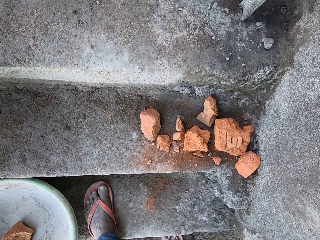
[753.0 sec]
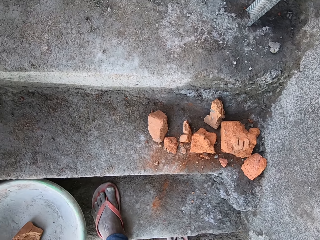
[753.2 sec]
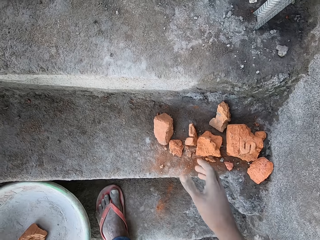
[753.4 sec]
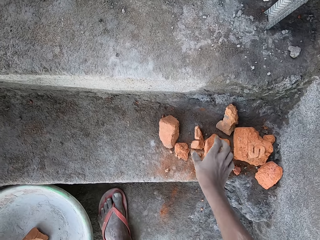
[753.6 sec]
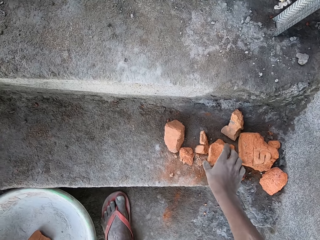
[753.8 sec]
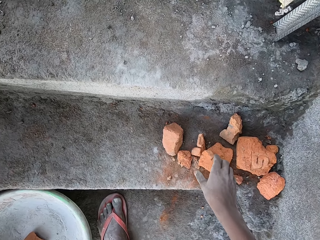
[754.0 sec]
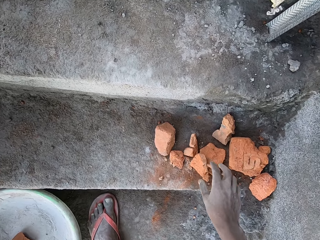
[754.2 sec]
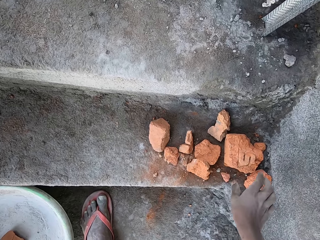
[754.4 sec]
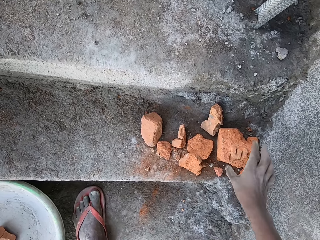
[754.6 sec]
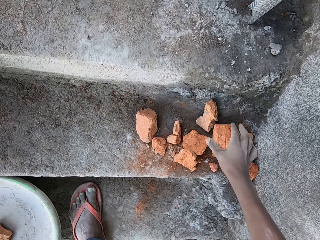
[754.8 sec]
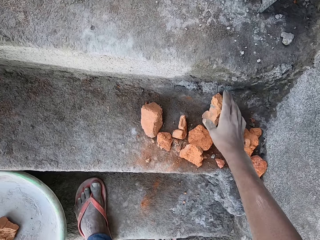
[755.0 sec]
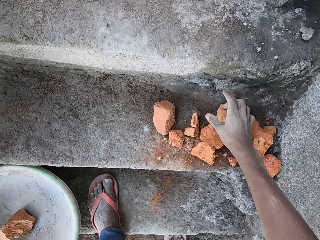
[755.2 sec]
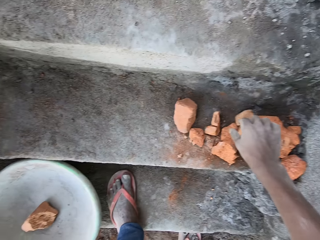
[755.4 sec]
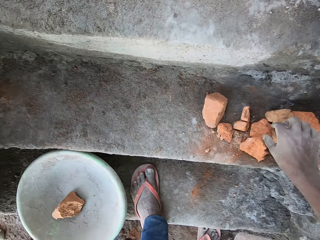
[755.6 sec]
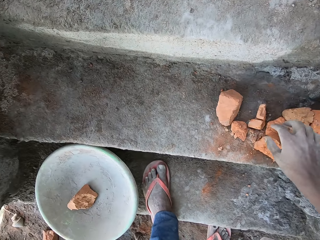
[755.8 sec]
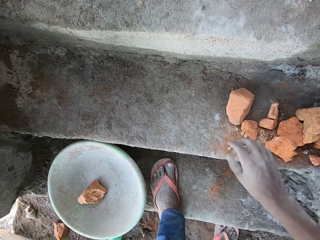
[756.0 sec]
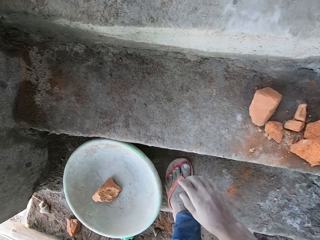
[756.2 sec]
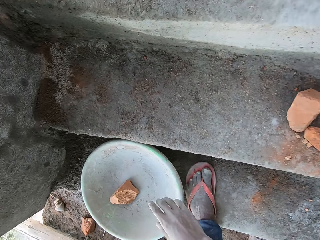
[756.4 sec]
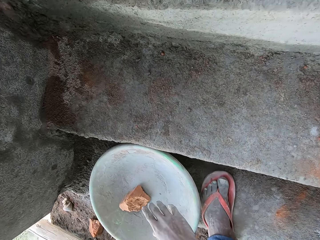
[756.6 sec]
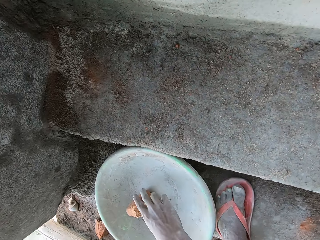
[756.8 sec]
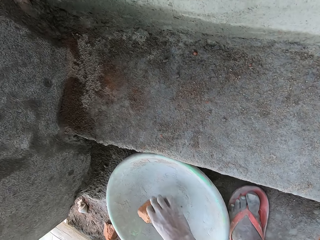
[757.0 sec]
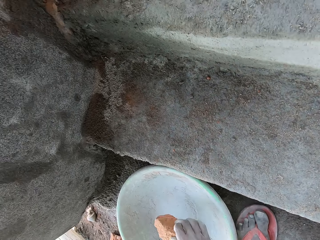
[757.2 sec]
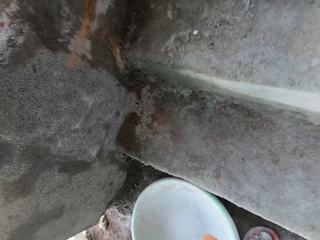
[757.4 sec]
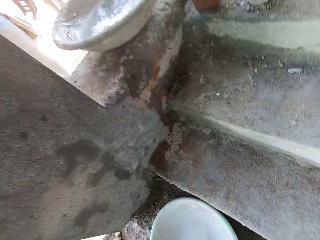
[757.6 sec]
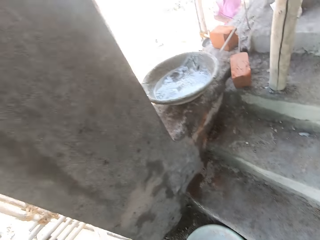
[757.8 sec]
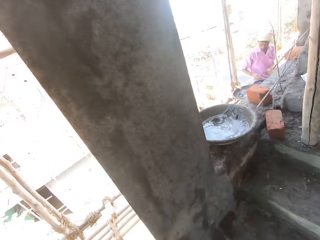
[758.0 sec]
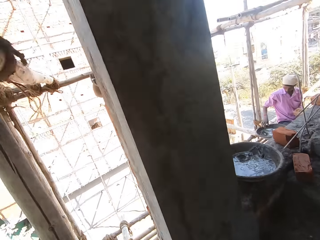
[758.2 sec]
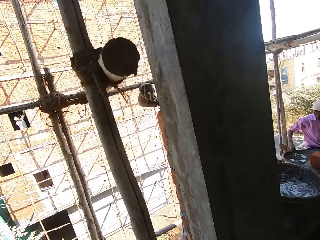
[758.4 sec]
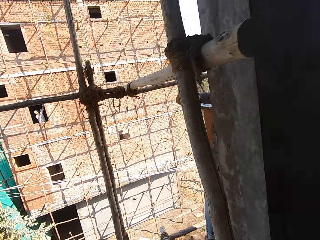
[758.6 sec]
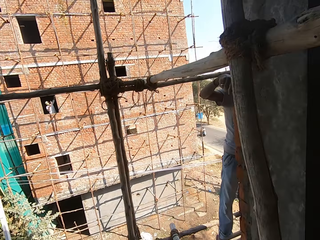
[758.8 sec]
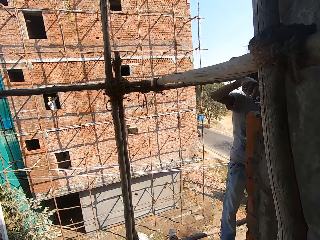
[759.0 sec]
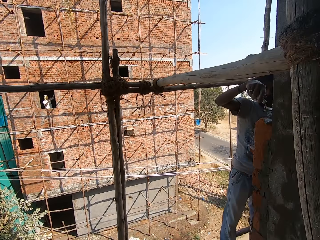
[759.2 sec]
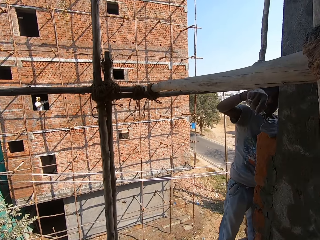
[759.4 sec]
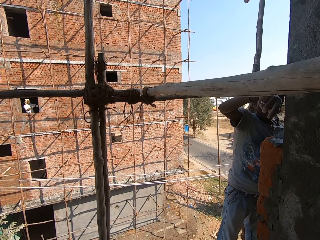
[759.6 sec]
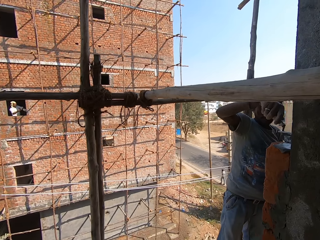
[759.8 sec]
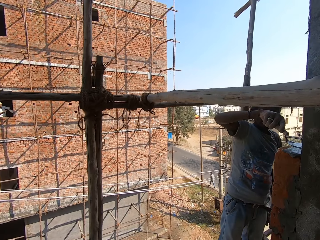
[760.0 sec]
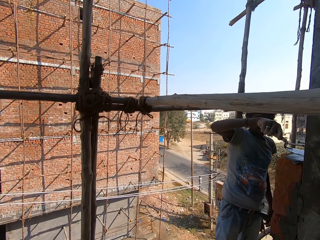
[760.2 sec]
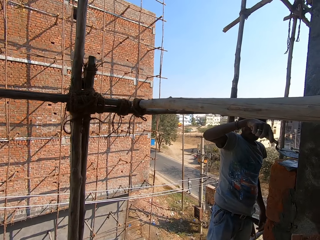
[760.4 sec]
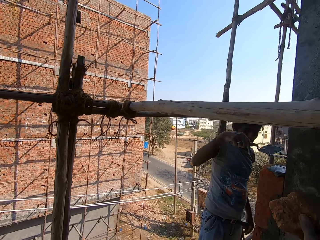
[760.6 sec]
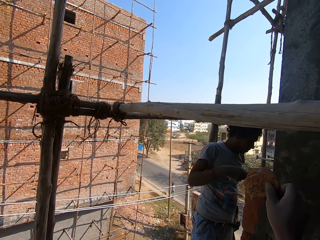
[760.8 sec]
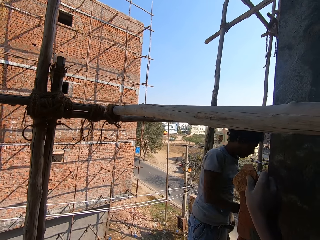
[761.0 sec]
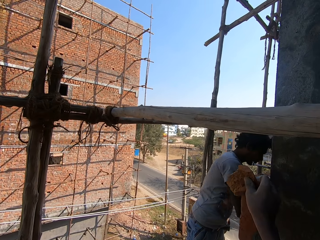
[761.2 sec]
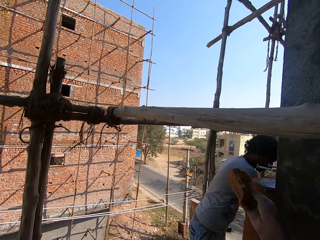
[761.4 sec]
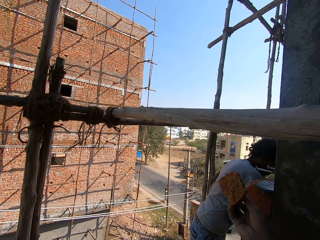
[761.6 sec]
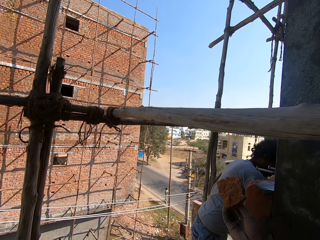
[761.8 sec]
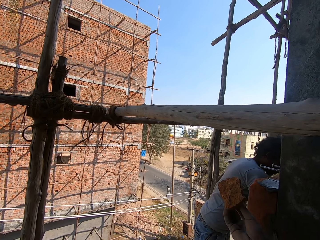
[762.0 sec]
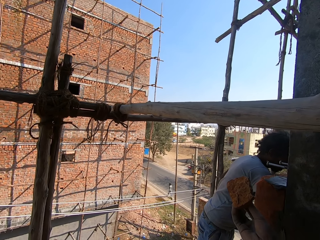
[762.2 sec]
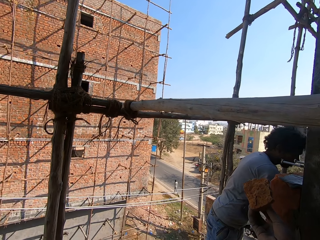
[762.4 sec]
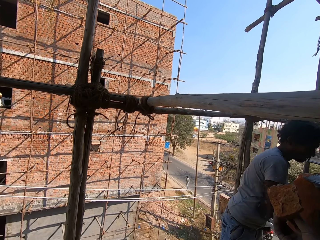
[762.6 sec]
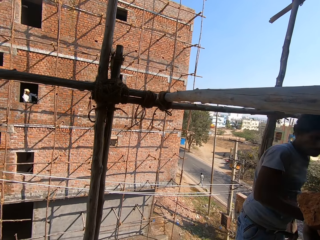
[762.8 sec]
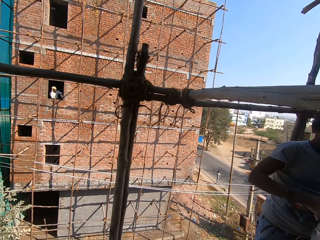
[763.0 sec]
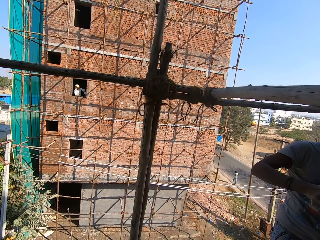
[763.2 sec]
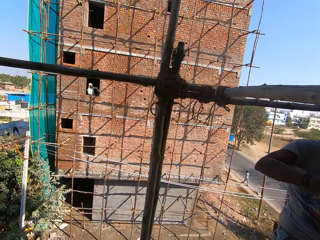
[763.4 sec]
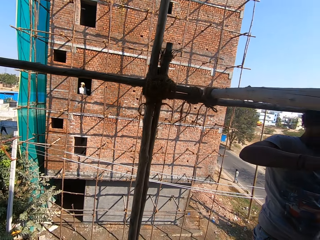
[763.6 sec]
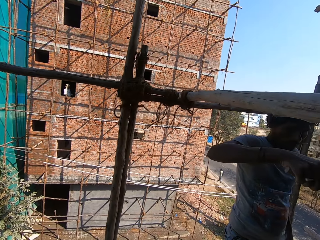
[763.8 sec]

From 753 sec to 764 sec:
A man smears cement on the brick stone with a brick trowel. The camera wearer holds a piece of brick. The man collects cement with the brick trowel and smears cement on the brick stone with the brick trowel.

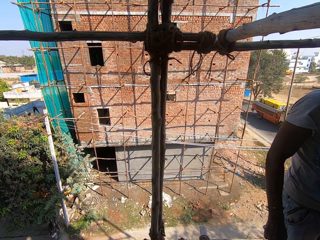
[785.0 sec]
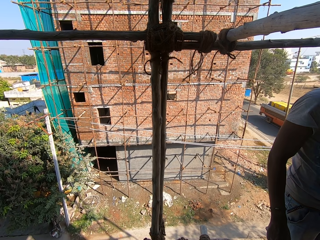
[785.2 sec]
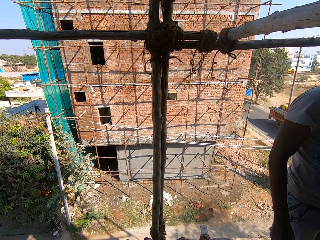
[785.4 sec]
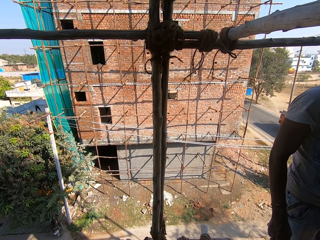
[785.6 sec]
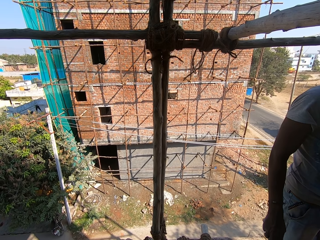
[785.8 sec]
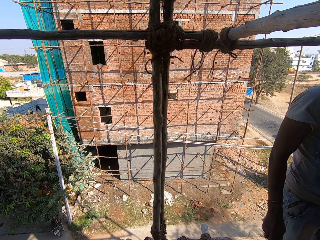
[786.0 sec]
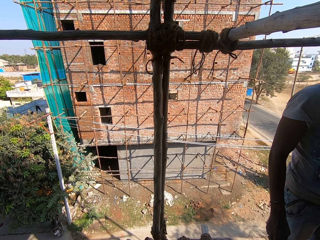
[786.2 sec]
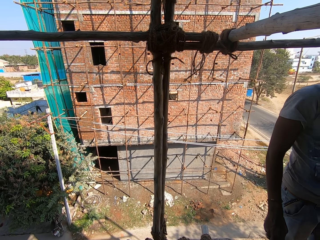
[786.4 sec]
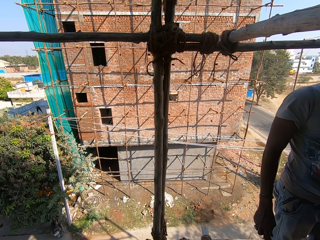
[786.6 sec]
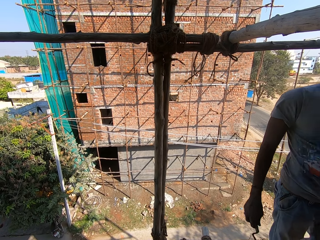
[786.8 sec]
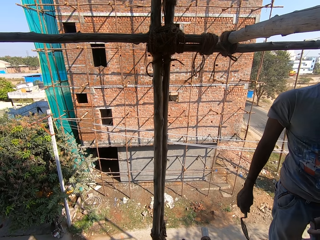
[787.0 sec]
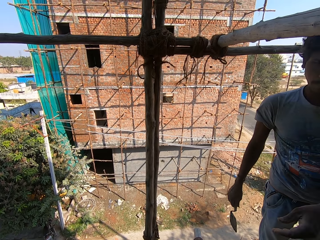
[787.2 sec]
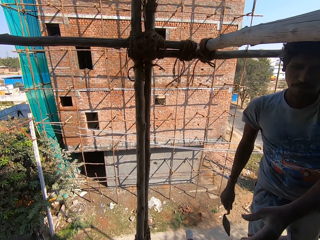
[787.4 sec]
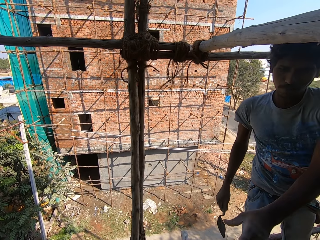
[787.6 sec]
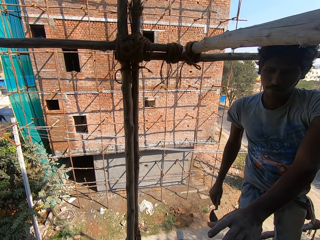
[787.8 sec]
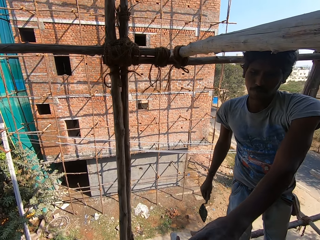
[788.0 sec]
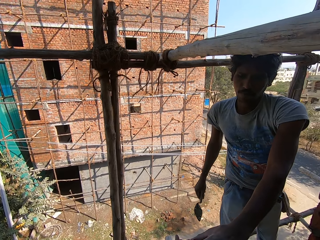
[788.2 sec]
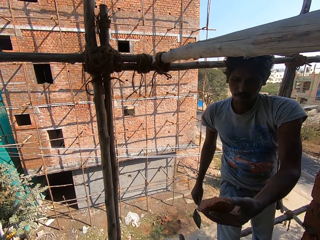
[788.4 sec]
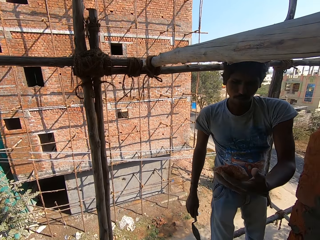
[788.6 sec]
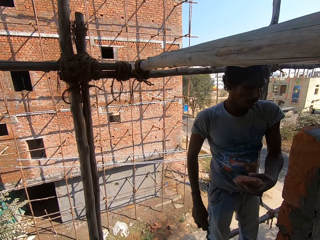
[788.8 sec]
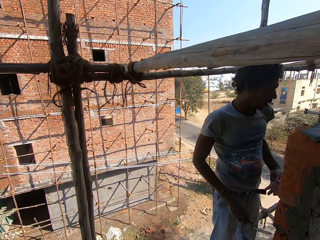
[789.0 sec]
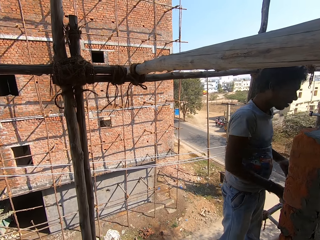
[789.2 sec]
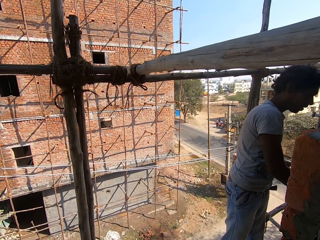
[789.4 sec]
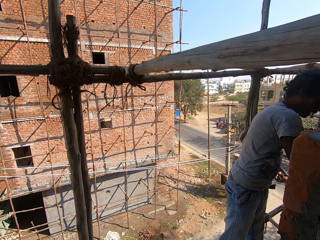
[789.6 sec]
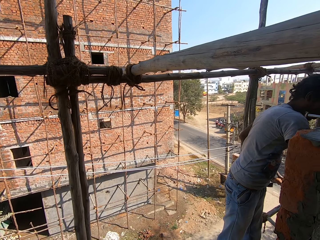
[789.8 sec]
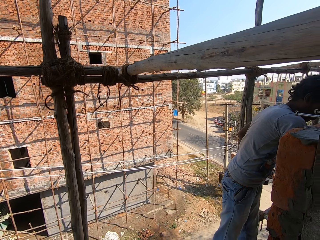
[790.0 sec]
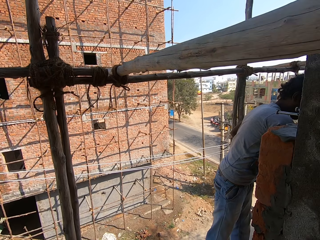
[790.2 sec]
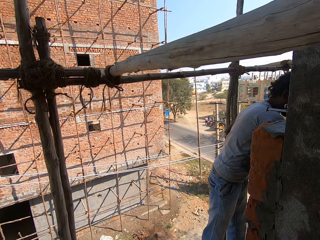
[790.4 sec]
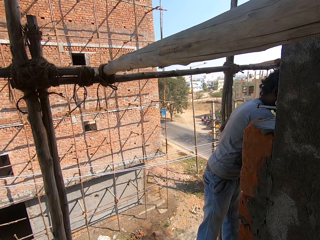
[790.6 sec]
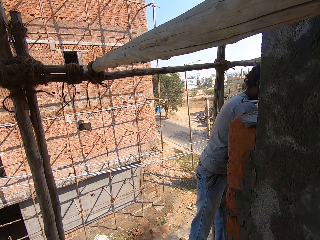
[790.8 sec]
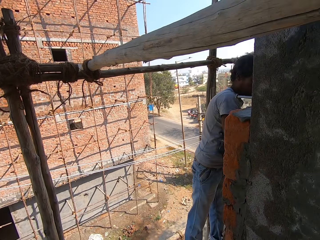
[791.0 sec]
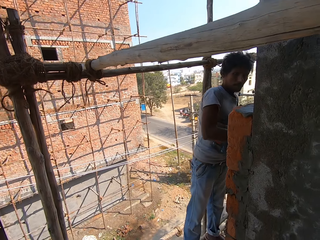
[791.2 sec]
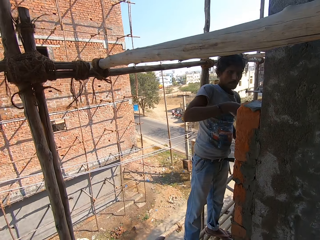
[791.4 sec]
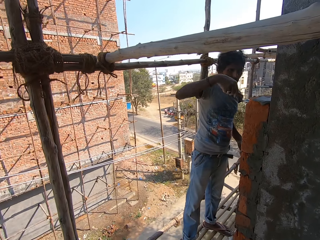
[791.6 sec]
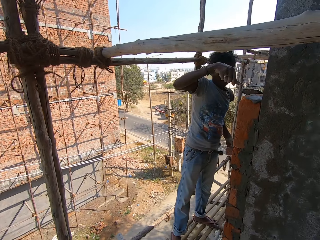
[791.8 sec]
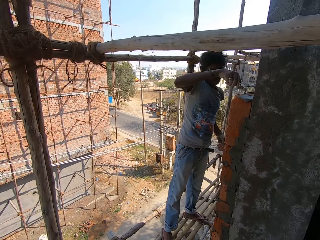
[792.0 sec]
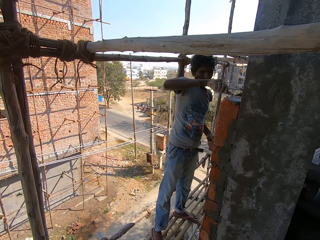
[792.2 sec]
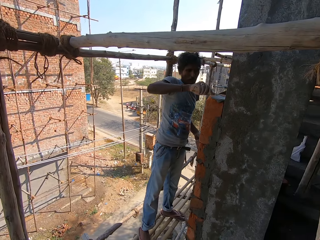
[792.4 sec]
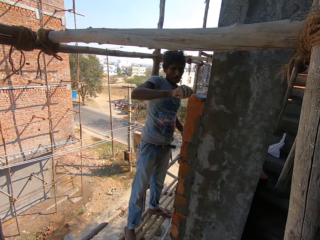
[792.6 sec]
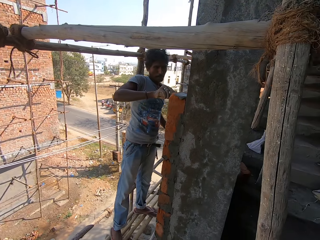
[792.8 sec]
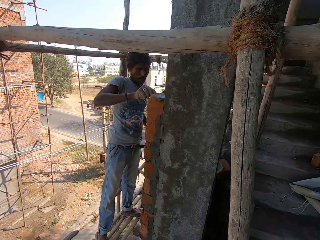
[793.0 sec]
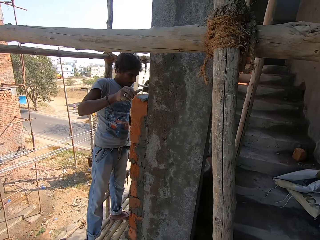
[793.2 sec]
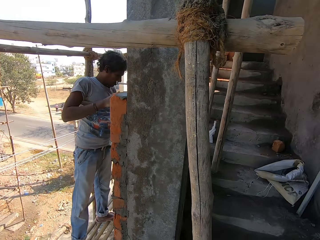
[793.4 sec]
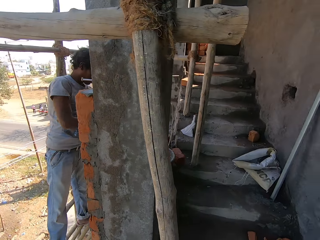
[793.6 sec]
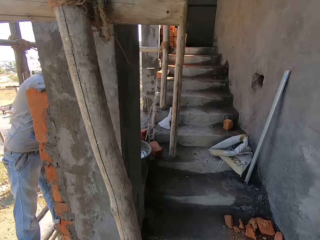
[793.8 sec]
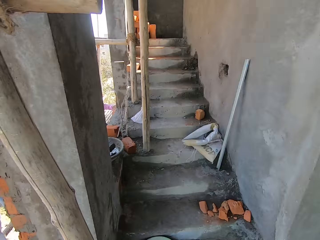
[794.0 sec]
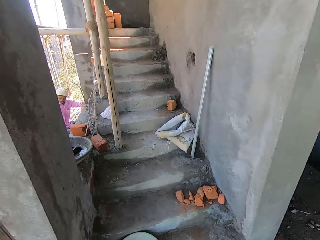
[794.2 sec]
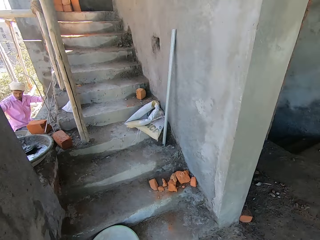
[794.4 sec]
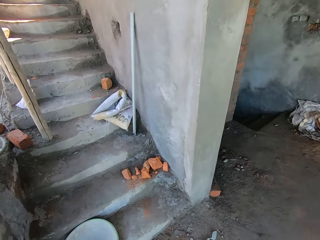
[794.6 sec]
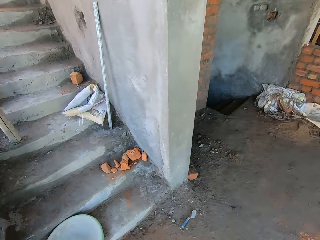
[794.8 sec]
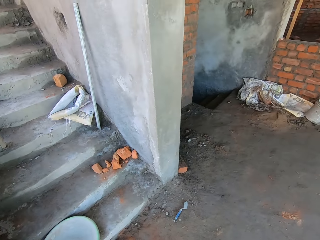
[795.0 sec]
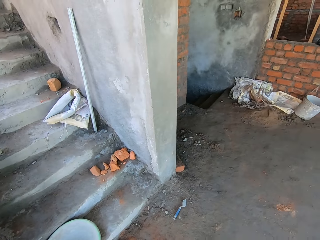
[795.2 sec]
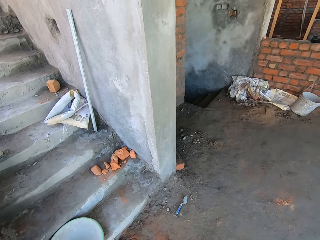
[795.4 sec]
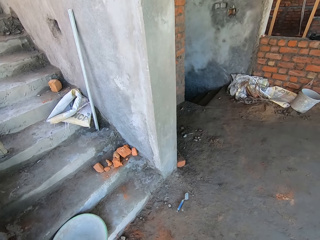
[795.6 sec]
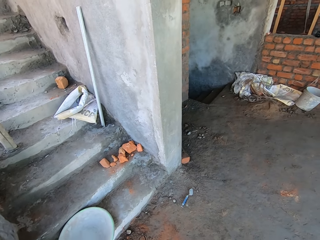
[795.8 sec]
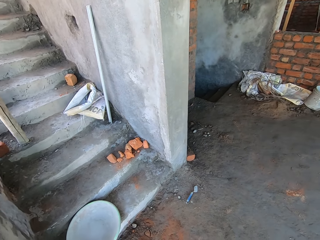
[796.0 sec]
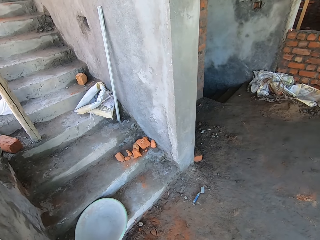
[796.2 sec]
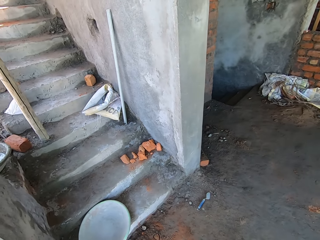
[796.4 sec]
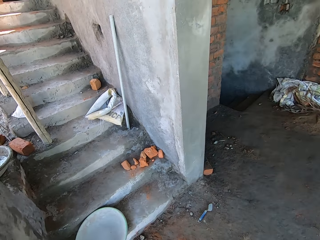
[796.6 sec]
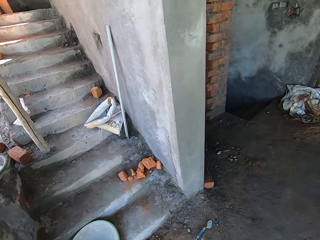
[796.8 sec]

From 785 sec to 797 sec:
The camera wearer gives a man a brick stone. The man takes a piece of brick. The man collects cement with a brick trowel and smears cement on the brick stone with the brick trowel.
